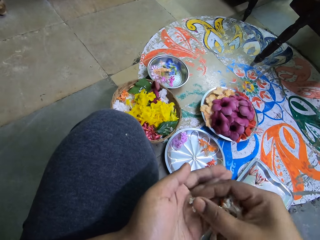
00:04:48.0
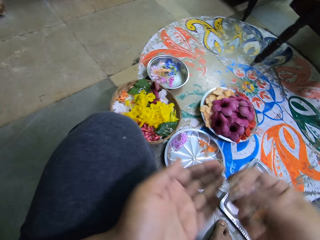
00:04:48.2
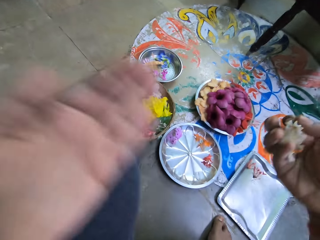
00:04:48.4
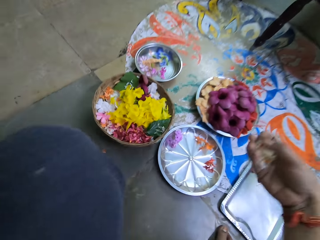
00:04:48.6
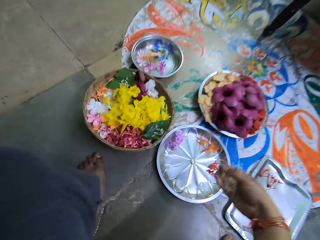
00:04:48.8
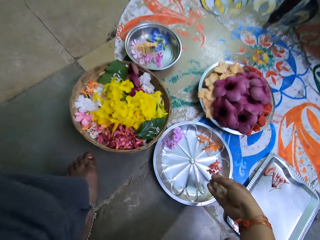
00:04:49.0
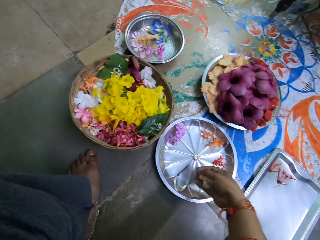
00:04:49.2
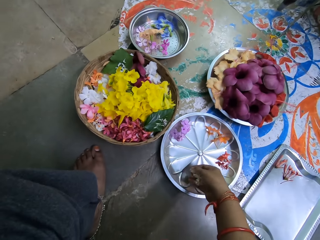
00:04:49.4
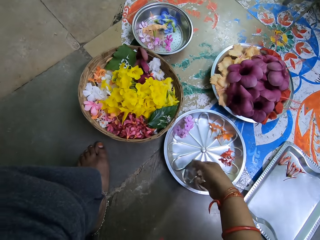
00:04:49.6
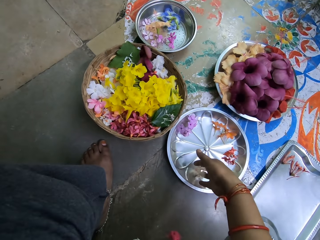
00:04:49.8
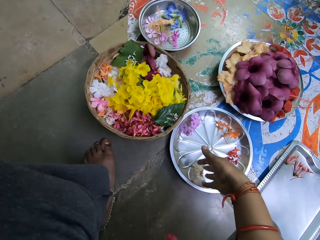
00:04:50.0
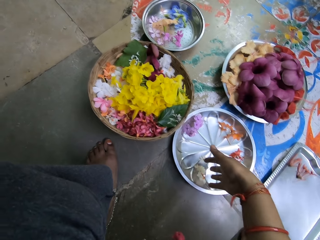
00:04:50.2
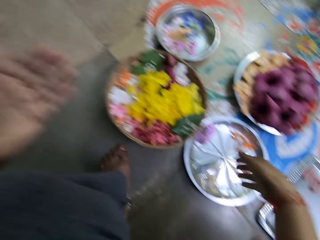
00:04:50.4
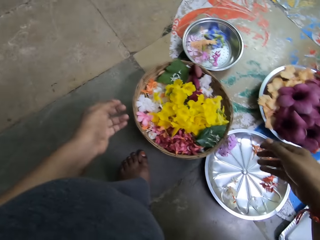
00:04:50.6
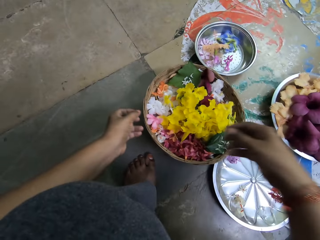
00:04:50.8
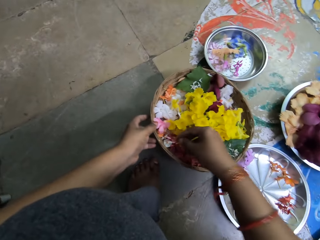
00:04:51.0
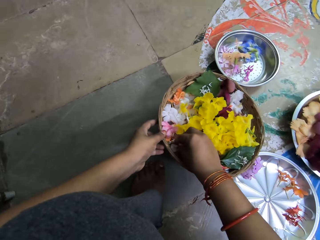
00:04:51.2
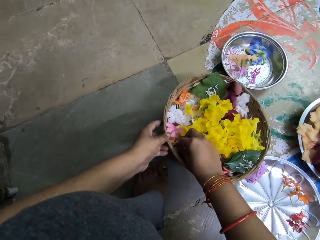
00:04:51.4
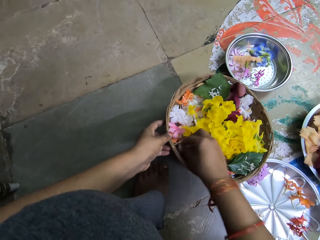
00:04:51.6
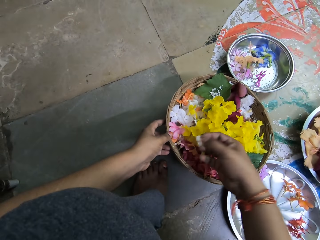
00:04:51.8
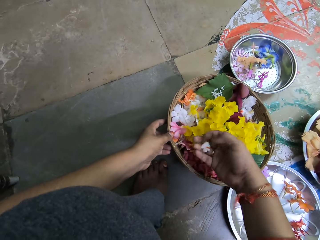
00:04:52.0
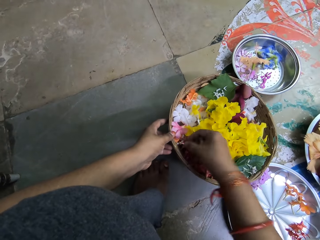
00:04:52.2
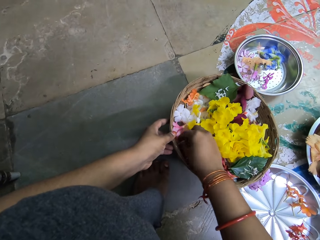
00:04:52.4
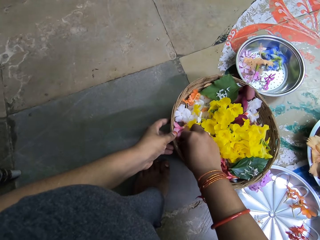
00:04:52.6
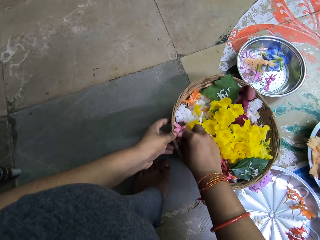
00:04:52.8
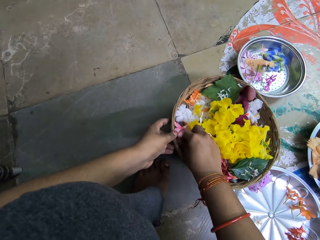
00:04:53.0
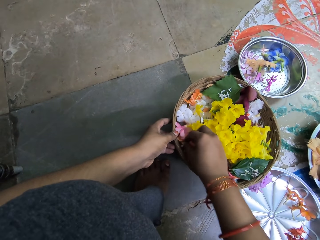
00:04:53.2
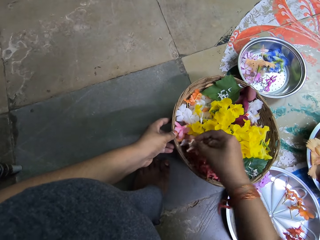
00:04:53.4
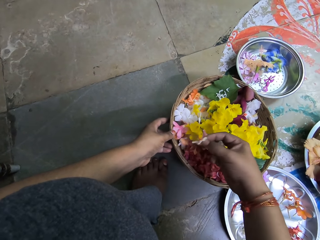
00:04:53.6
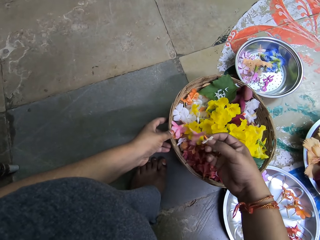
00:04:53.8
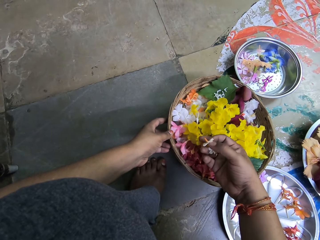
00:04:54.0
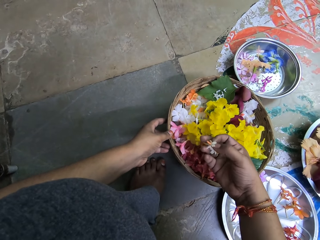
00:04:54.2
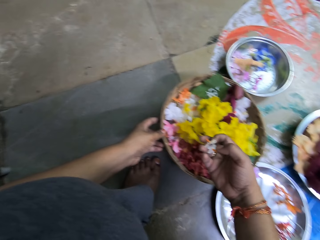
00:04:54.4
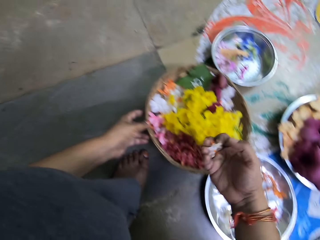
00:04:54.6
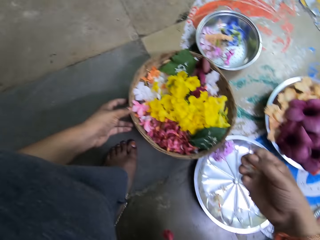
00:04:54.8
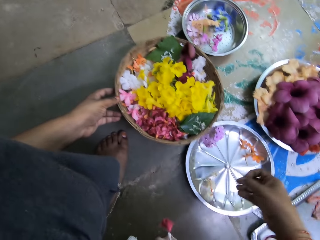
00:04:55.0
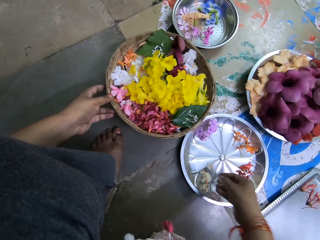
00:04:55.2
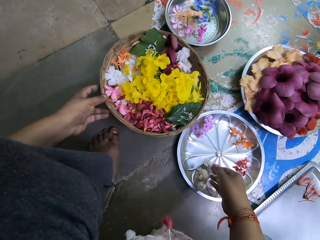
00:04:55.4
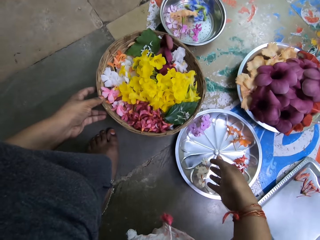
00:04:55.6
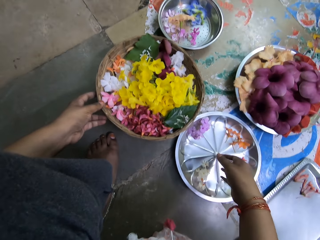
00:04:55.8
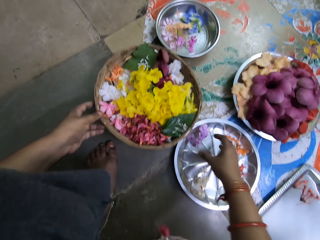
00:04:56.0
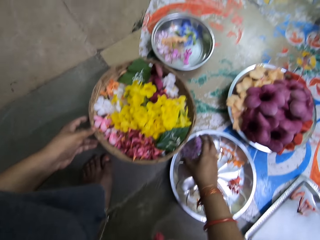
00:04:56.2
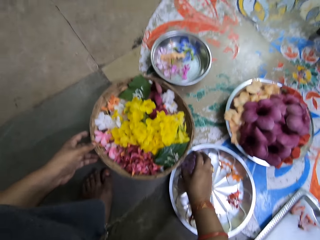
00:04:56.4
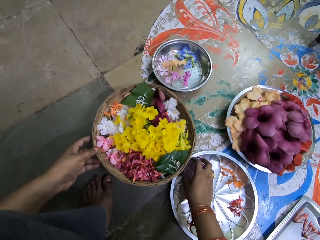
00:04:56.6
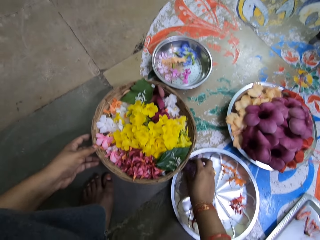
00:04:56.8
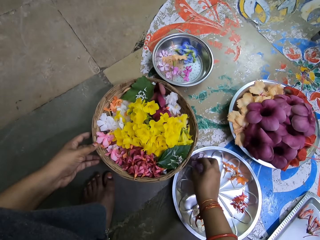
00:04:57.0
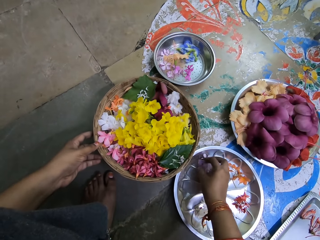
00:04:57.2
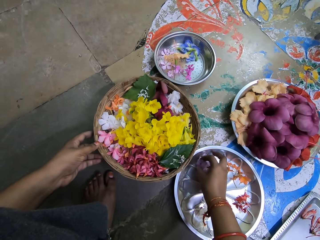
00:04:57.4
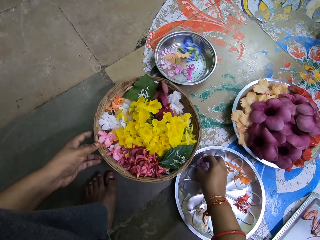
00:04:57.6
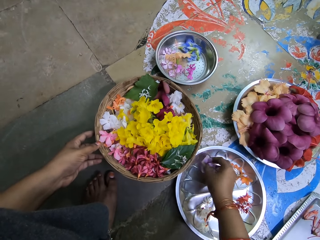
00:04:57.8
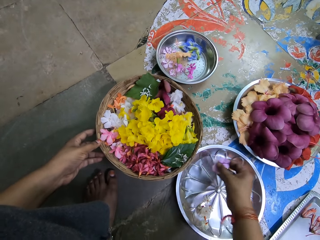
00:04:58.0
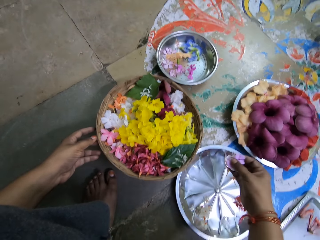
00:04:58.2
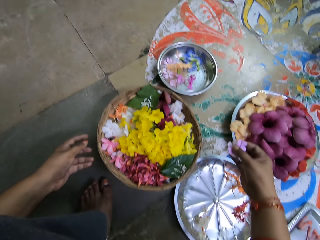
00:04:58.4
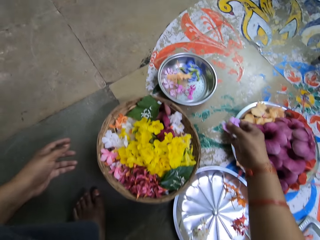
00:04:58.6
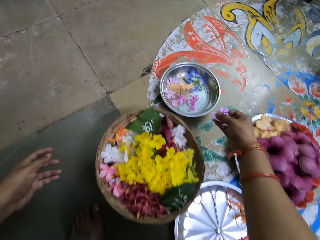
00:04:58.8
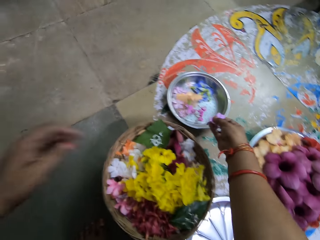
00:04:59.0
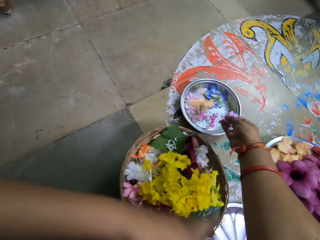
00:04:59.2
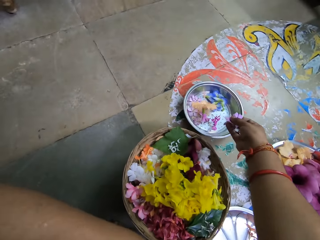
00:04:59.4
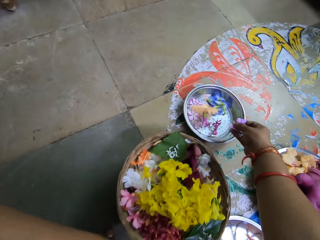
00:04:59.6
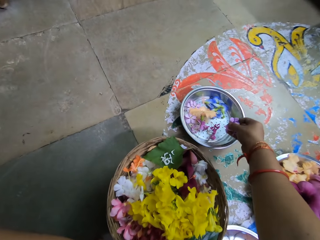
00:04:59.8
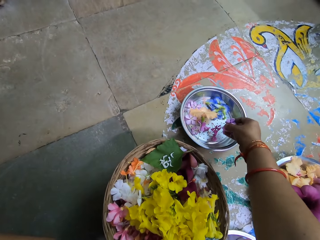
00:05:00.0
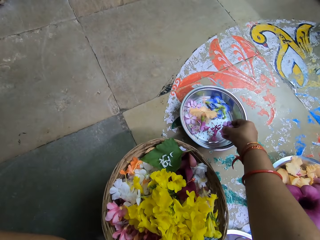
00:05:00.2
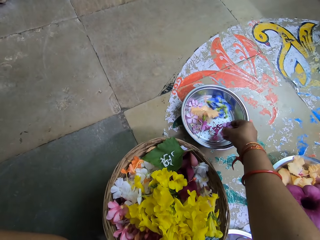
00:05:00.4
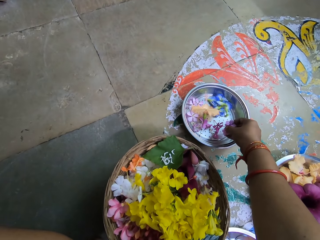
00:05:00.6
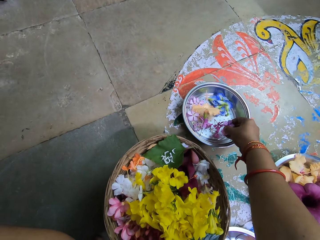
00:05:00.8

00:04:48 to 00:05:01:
The camera wearer puts the jasmine flowers on a tray on the floor with her right hand. She holds the basket of flowers on the floor with her left hand. She picks some jasmine flowers from the basket with her right hand. She counts the flowers. She puts the jasmine flowers on the tray on the floor with her right hand. She picks some lilac flowers from the tray on the floor with her right hand. She removes her left hand from the basket of flowers on the floor. She drops the lilac flowers on the tray of flowers on the floor with her right hand.

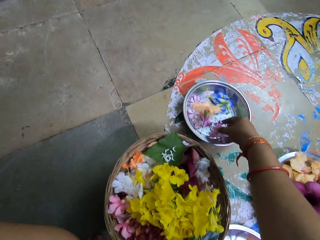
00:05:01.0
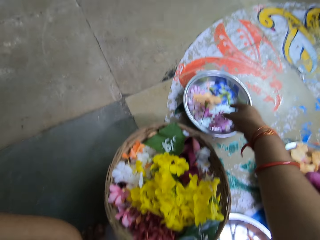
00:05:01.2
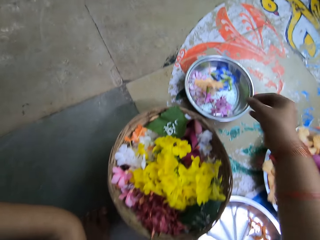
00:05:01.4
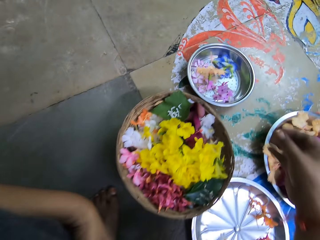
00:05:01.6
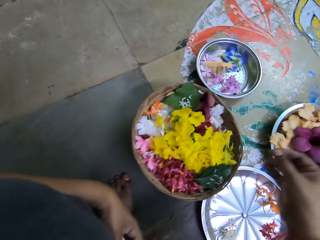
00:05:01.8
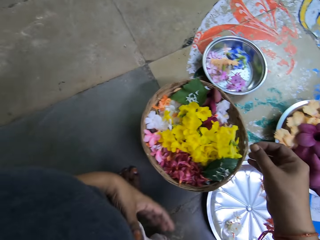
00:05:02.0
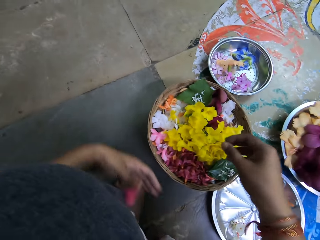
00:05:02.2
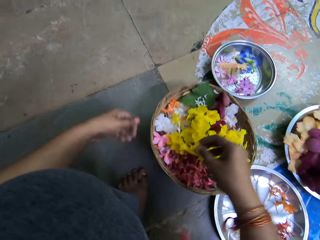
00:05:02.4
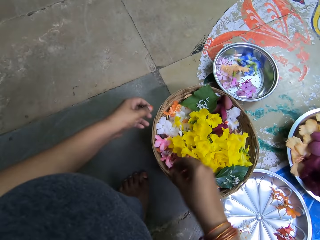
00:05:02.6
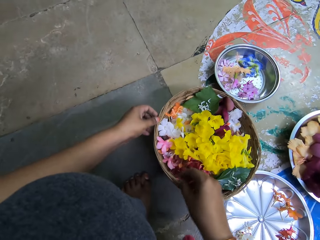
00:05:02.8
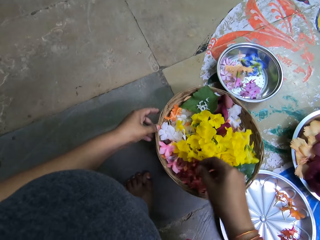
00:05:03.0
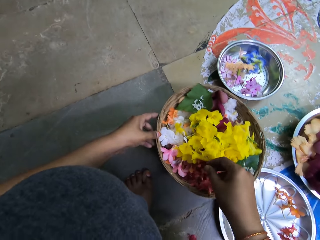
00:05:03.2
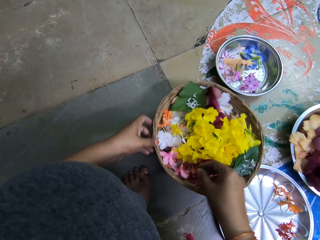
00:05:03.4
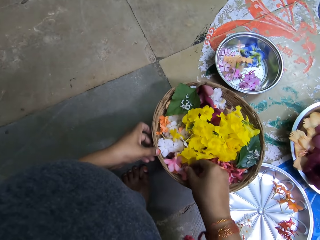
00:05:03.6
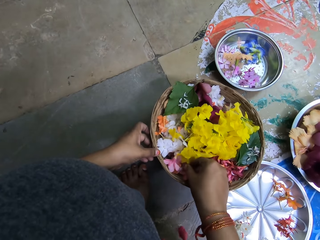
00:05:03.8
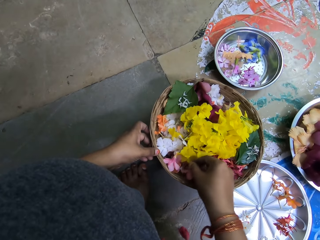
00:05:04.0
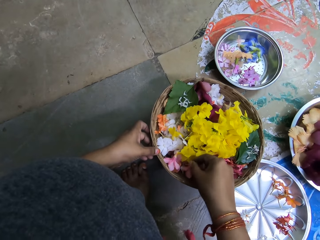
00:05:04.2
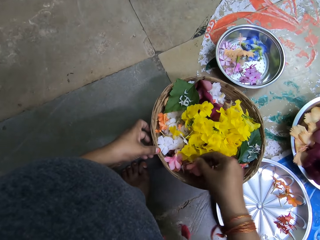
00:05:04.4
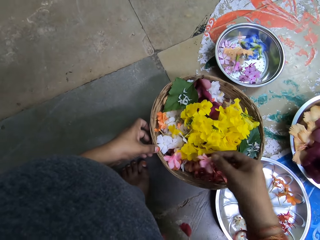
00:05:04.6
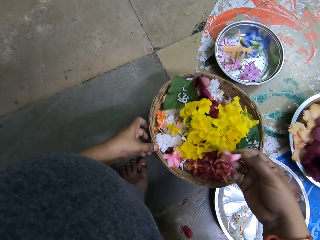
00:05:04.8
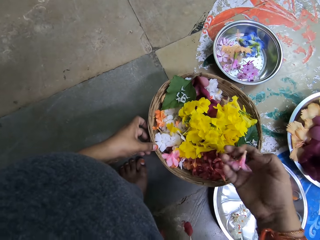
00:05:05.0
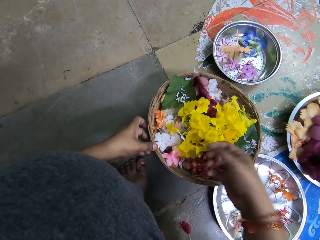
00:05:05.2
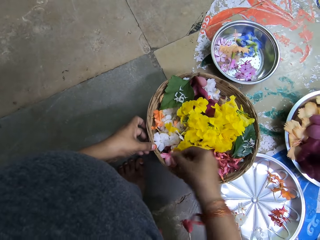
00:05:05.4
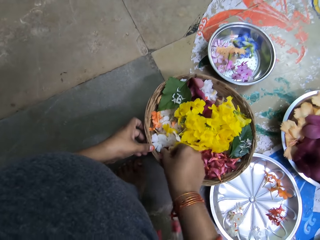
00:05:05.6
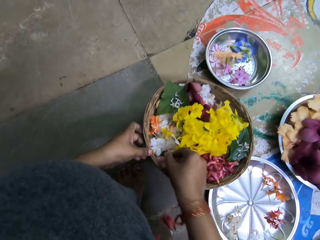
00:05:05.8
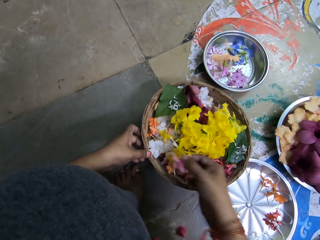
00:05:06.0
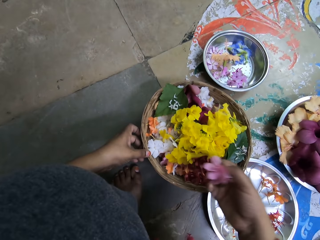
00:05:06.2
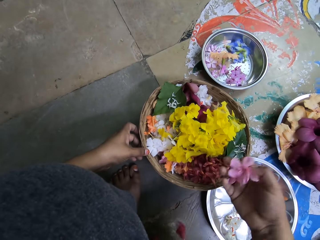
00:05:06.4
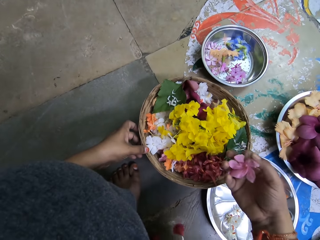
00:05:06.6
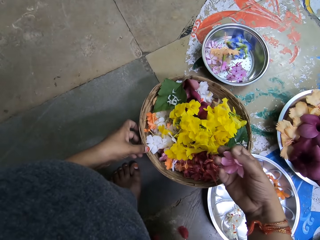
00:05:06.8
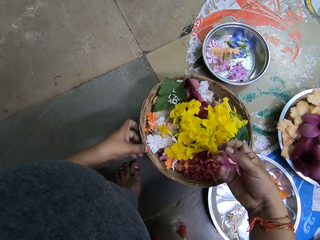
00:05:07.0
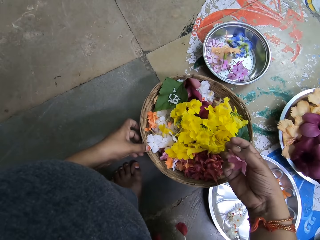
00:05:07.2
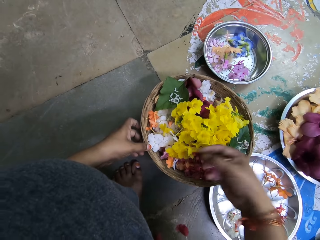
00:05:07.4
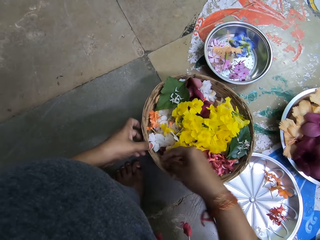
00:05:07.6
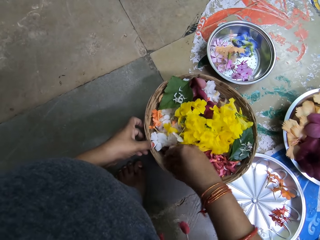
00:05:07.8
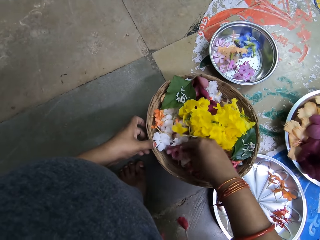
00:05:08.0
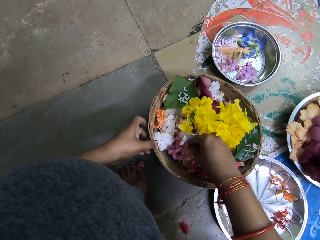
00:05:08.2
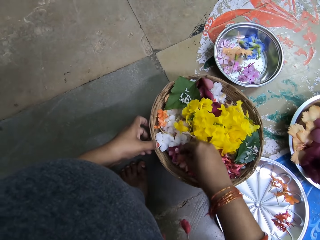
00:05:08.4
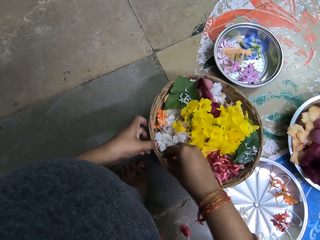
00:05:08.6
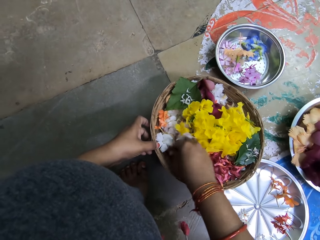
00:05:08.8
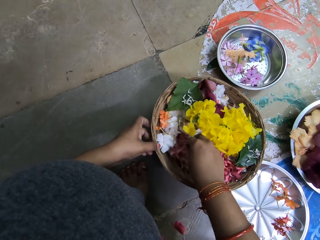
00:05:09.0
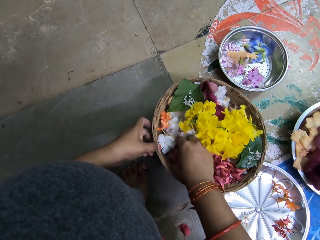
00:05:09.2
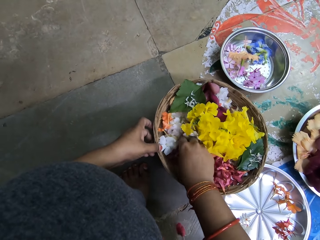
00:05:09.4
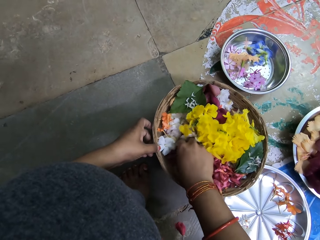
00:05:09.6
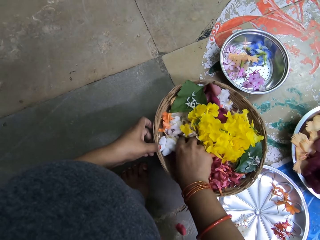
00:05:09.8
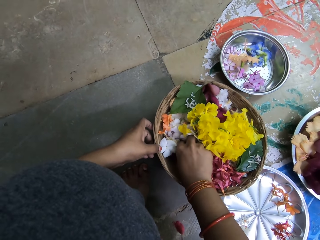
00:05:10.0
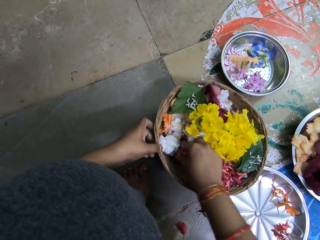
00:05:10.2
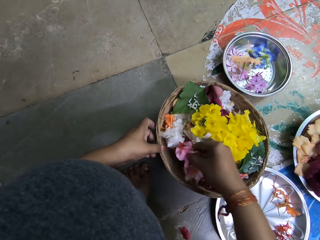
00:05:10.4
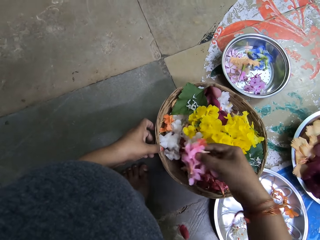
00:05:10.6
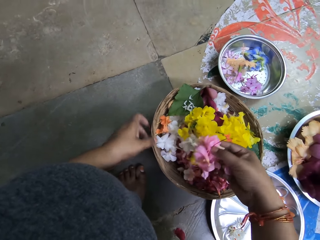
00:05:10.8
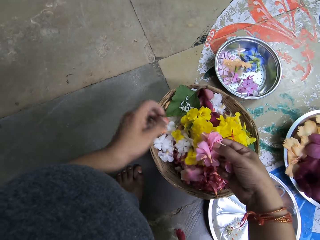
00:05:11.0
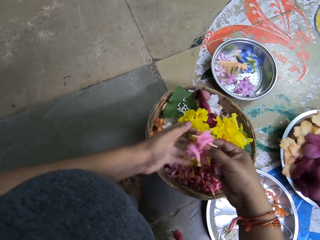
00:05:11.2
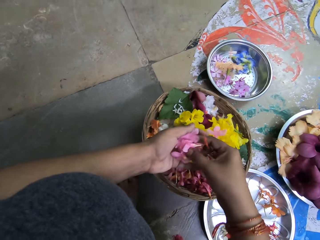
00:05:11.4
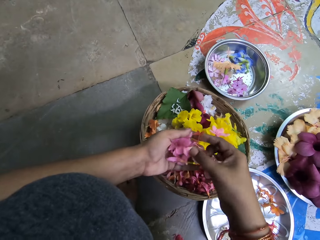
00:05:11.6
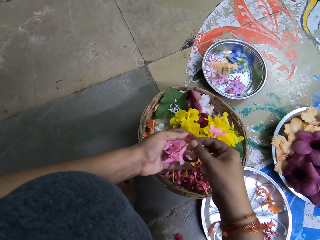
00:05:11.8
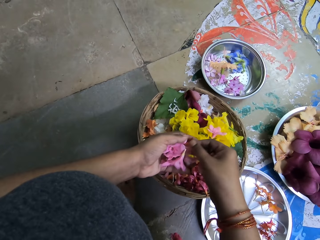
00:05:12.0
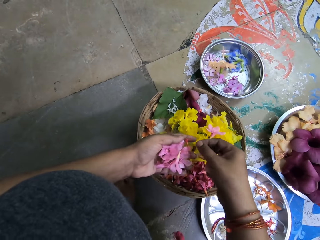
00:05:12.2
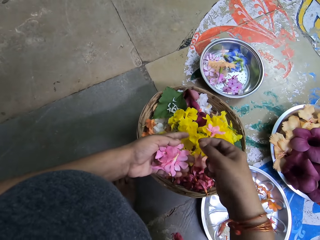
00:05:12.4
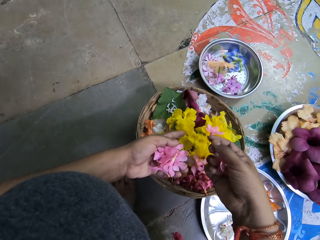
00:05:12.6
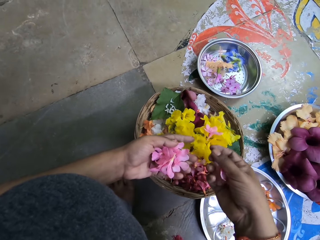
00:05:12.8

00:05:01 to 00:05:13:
The camera wearer holds the basket of flowers on the floor with her left hand. She picks a pink petunia from the basket with her right hand. She picks a pink petunia from the basket with her right hand again. She picks some pink petunias from the basket with her right hand. She takes the pink petunias from her right hand with her left hand.
